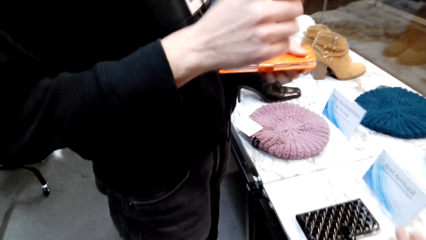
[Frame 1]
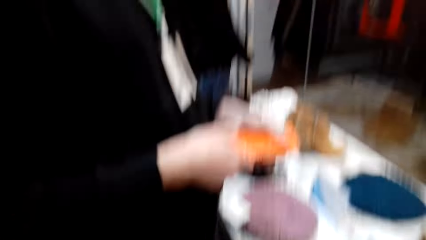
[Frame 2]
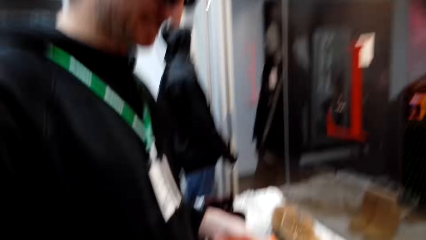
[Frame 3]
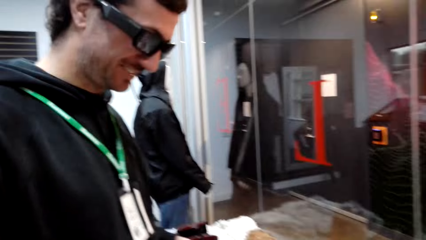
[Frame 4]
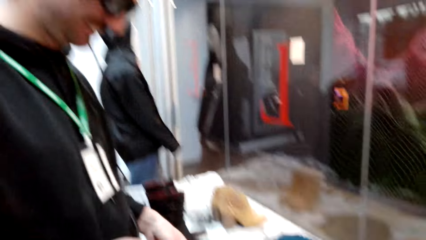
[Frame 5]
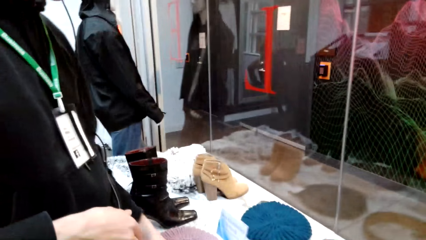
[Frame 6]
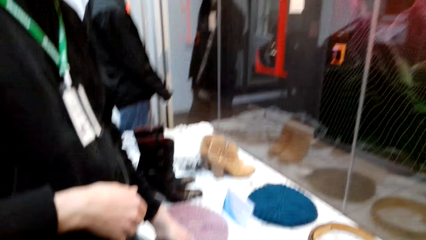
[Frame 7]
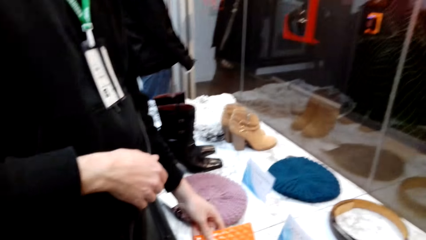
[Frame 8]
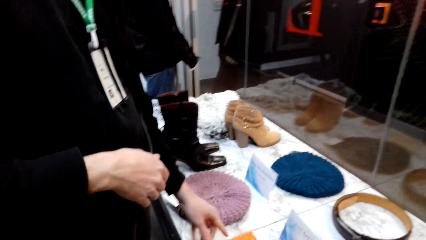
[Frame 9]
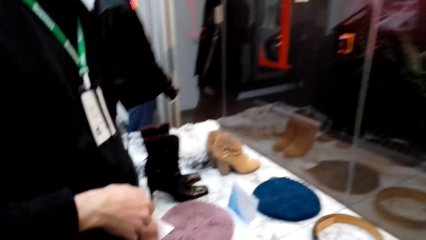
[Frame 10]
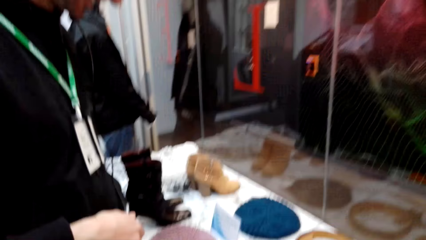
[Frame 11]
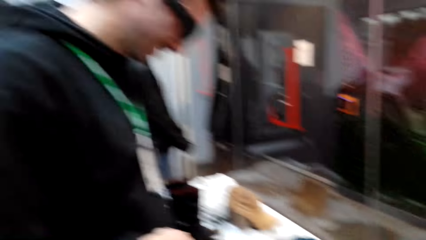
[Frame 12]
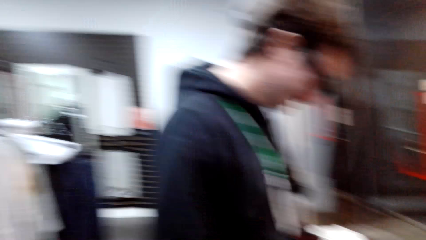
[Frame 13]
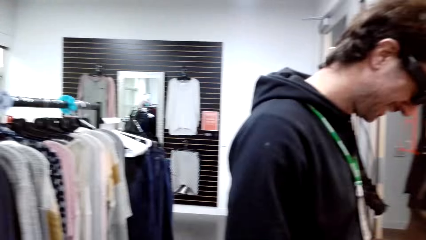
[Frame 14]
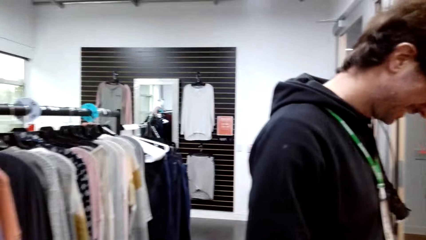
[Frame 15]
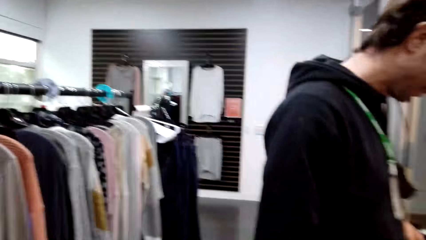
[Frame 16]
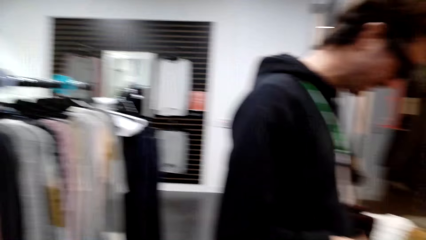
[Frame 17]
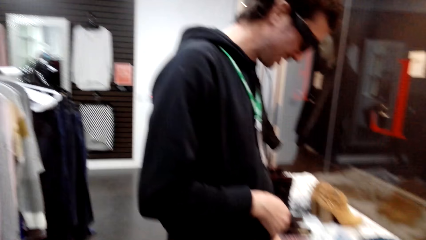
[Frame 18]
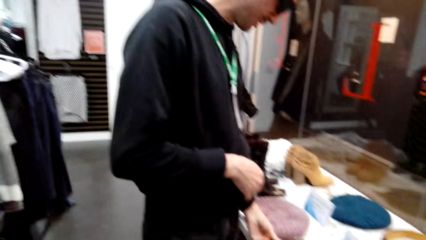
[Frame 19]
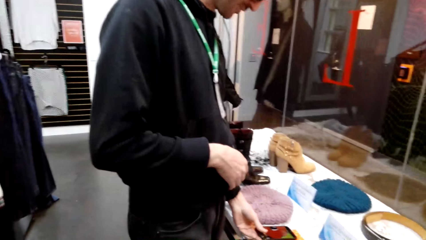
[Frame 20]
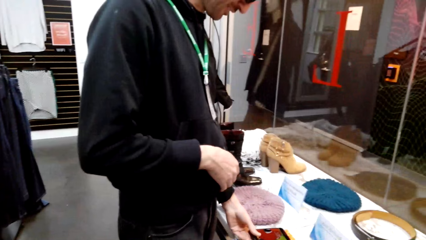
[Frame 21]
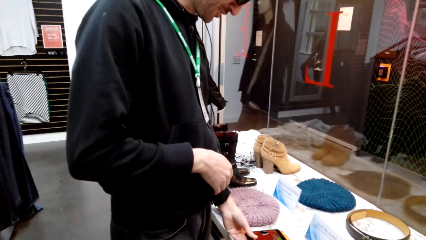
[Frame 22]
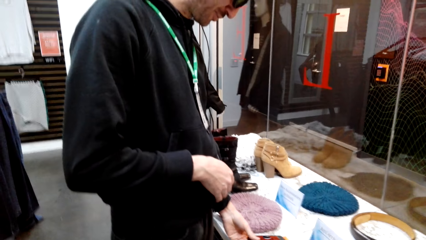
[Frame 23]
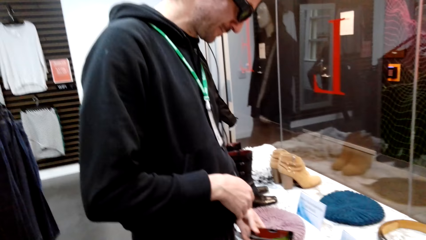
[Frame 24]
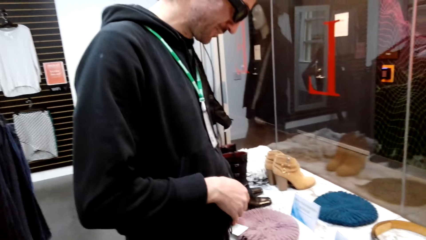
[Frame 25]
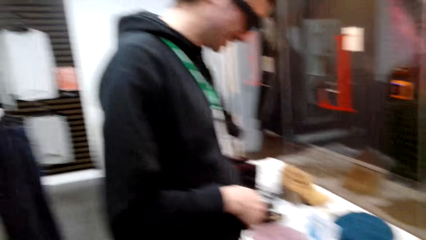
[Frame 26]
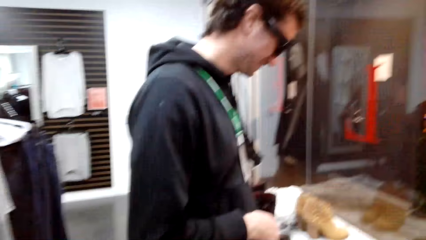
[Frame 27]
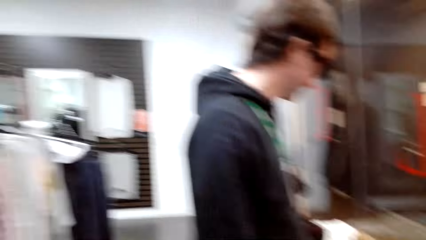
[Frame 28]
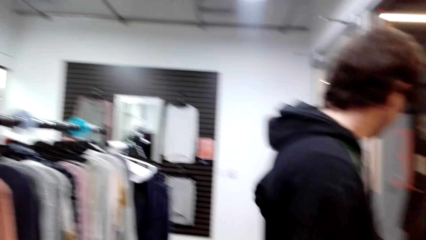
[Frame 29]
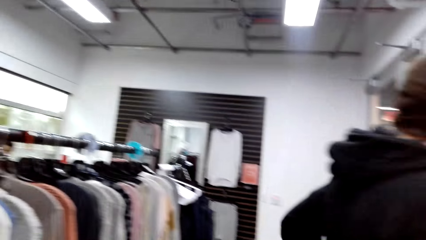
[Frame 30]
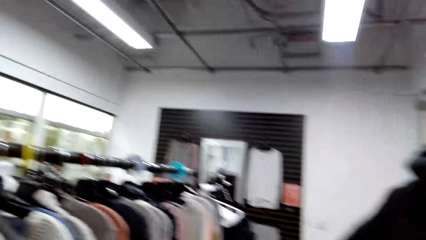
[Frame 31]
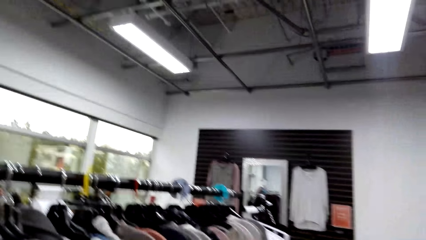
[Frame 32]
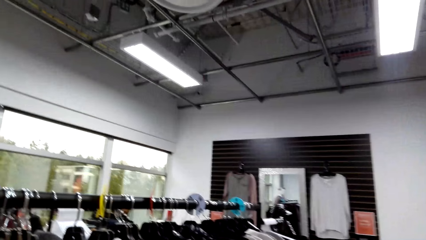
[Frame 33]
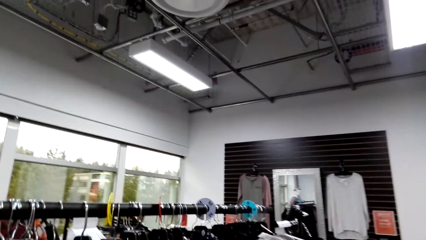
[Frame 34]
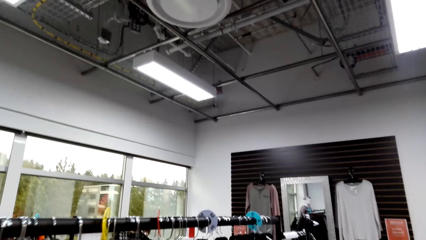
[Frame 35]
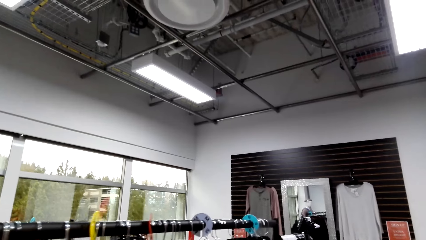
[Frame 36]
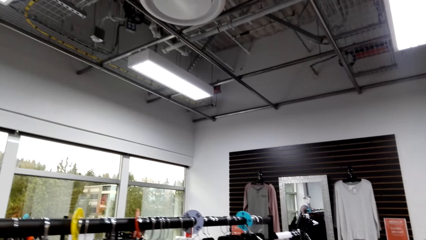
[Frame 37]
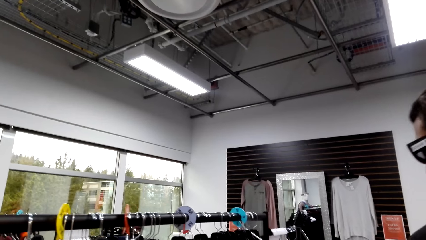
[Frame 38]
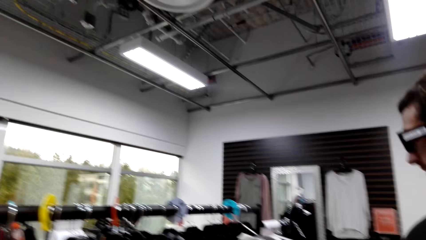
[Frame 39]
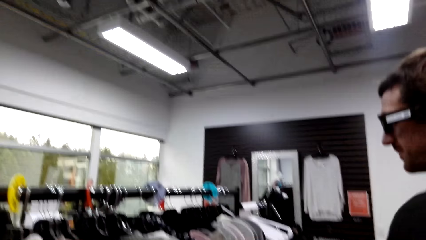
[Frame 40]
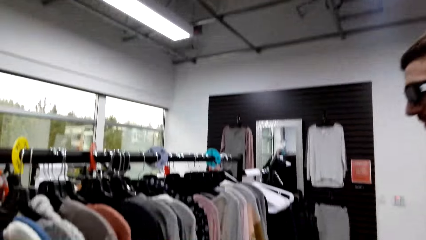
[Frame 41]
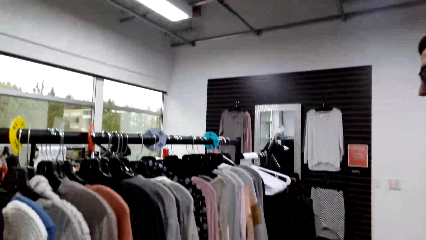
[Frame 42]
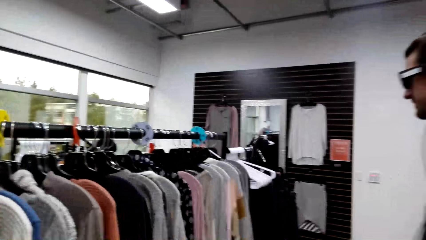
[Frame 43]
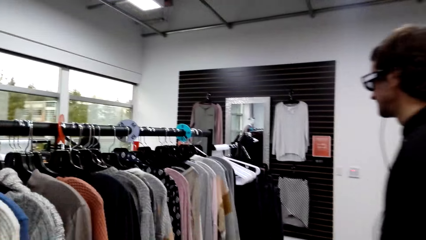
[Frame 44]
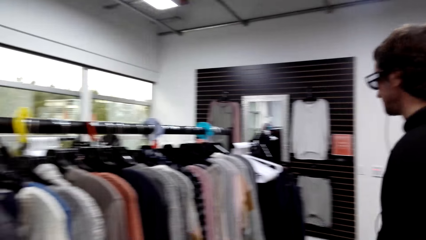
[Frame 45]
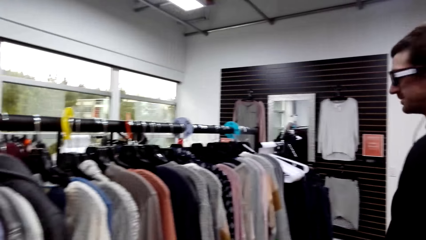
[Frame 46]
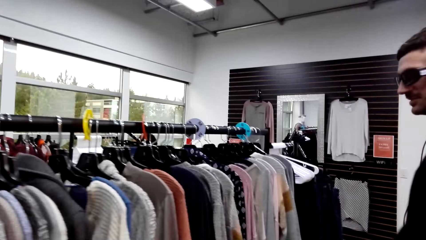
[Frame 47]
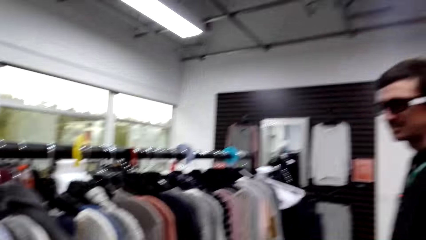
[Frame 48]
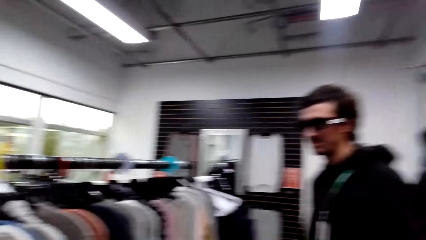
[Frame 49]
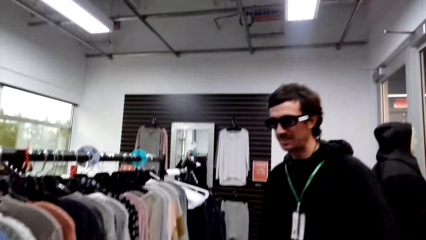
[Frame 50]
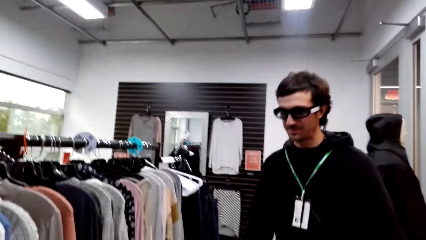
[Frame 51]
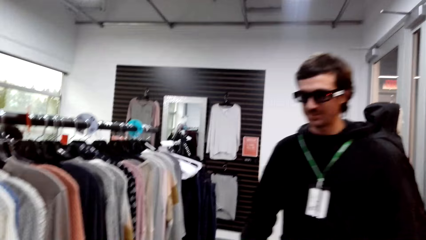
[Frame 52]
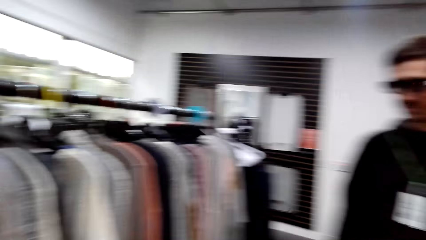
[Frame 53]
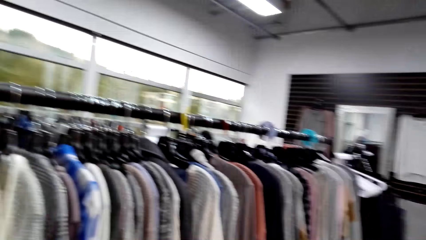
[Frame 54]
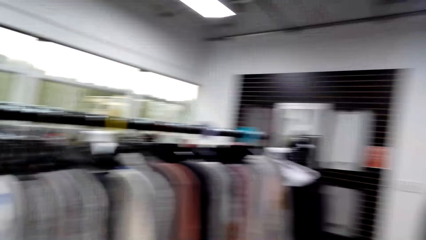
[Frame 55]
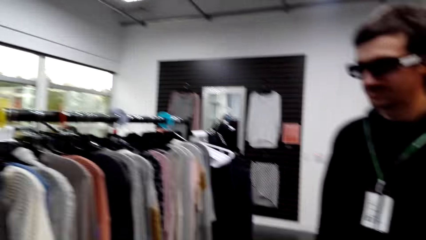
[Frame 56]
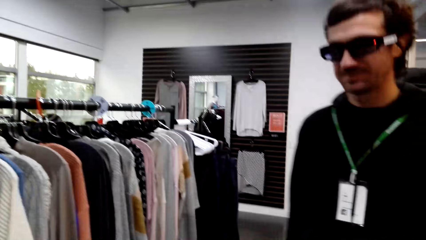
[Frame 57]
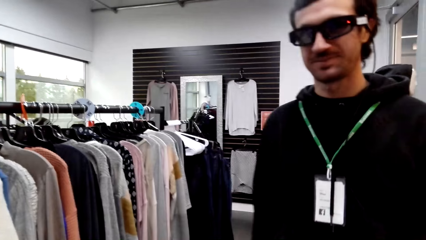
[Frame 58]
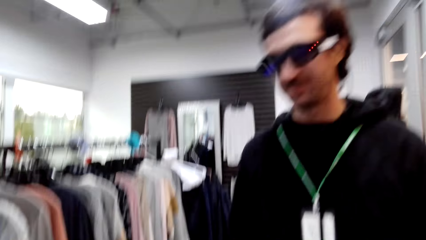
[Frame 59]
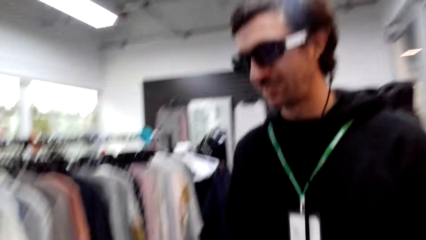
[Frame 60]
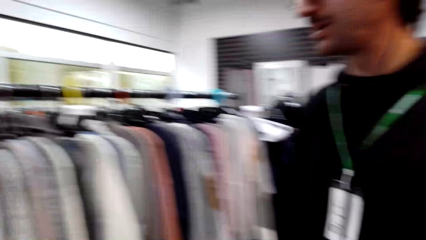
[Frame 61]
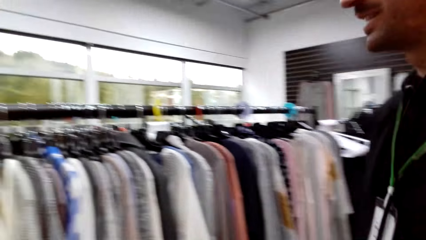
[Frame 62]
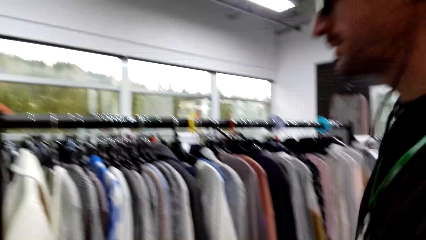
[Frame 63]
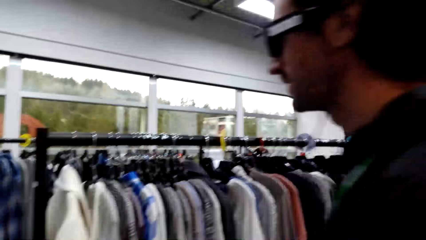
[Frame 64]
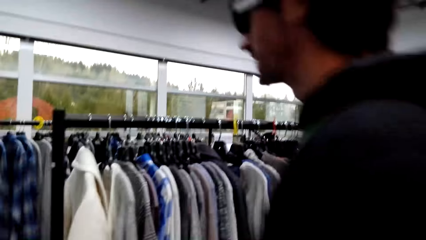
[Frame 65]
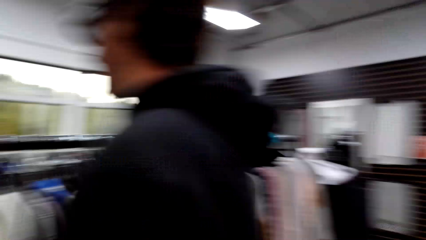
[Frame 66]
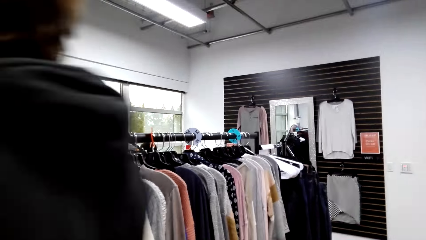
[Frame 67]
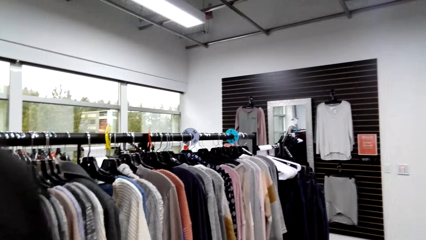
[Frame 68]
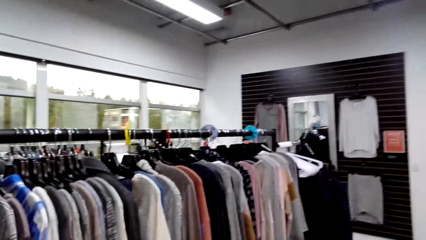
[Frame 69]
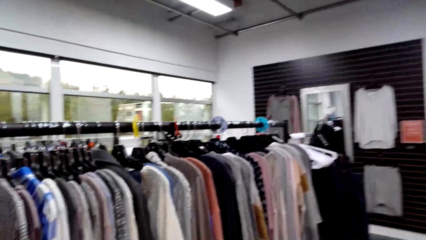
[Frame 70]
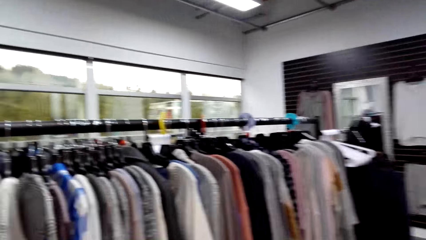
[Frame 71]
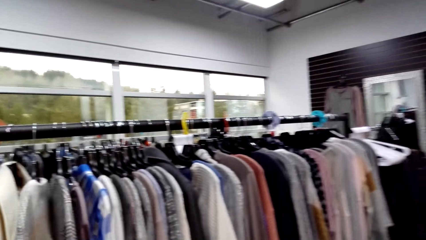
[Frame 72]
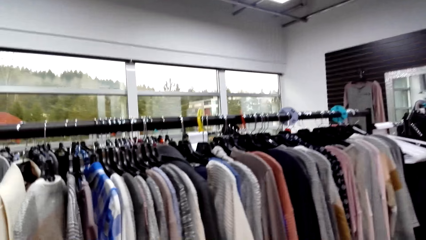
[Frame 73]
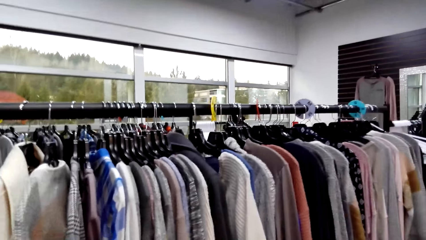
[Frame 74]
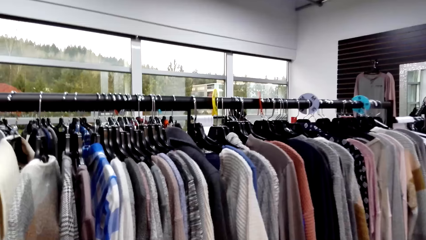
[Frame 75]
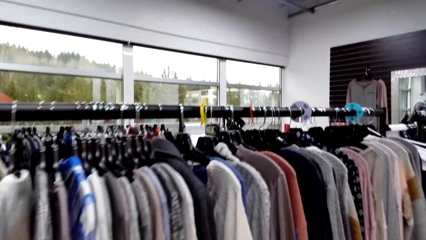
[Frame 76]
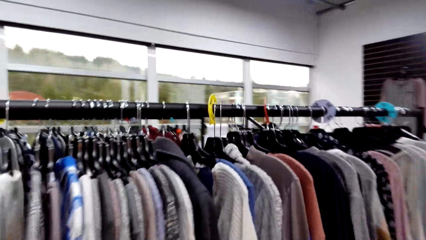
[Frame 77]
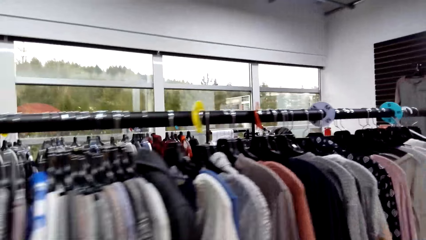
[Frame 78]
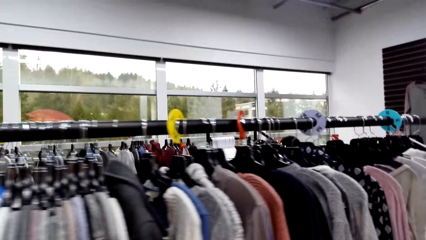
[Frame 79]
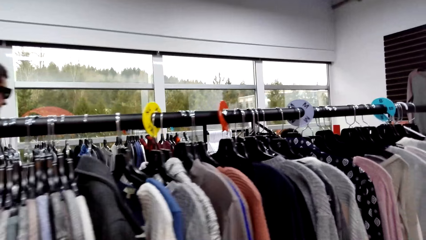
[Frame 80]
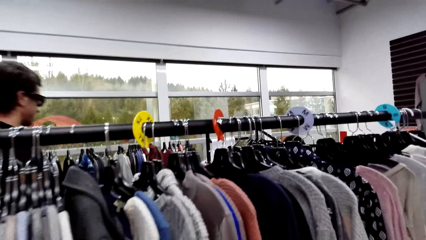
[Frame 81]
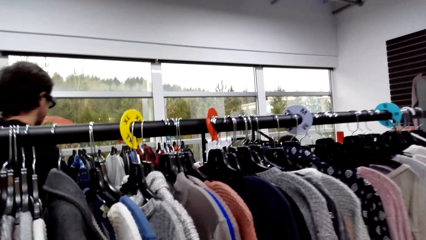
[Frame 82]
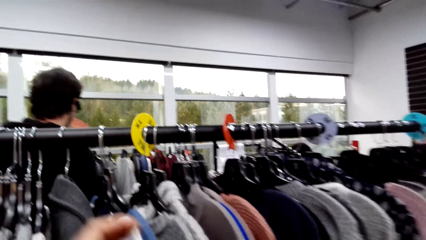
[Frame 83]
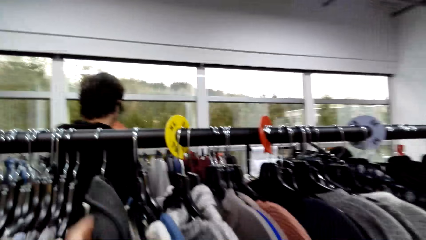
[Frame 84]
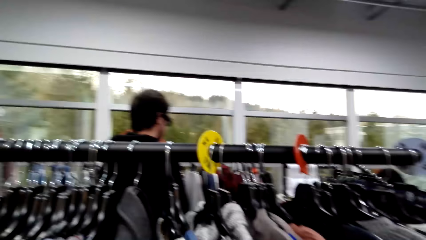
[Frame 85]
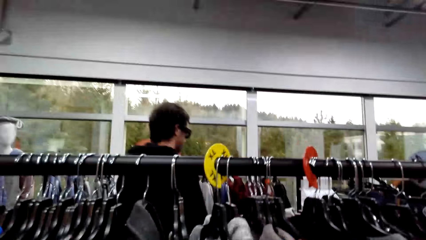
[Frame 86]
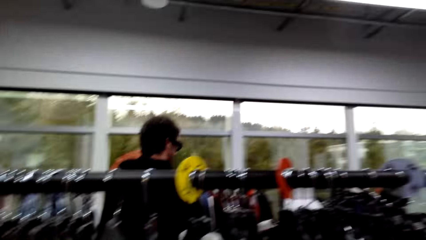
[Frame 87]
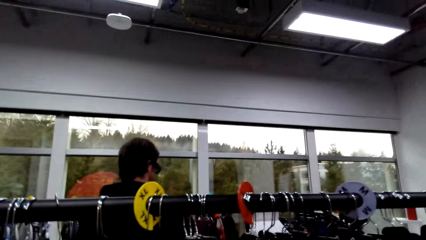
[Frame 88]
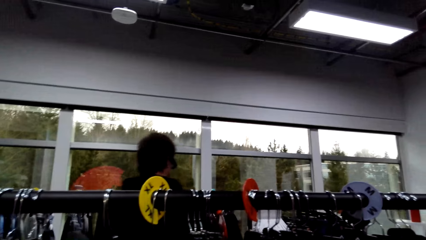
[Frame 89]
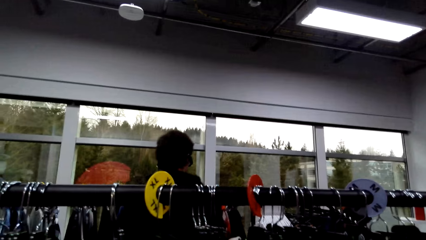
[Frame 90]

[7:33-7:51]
A man puts down a purse. He drops the phone case on the display. The camera wearer converses with the man. The man pockets something. The camera wearer walks around the store. The man walks around the store. The camera wearer flips through the clothes.
